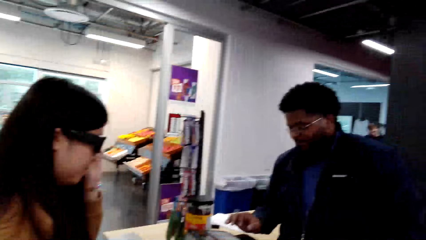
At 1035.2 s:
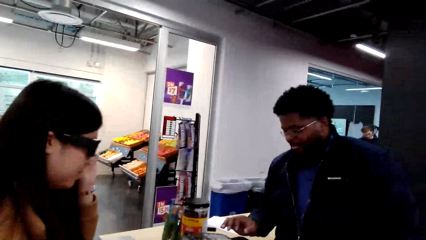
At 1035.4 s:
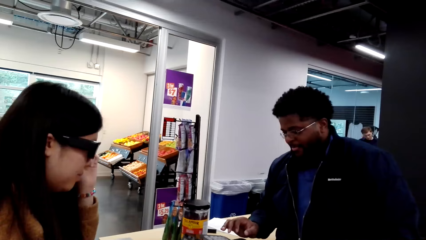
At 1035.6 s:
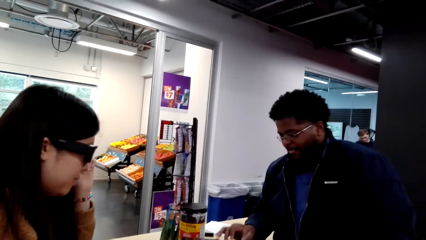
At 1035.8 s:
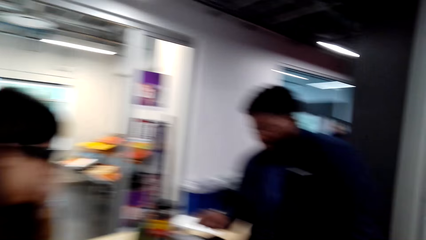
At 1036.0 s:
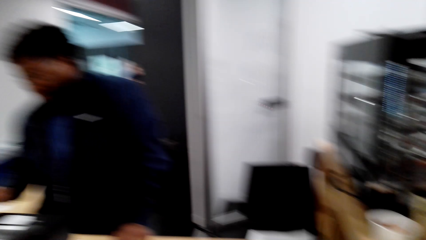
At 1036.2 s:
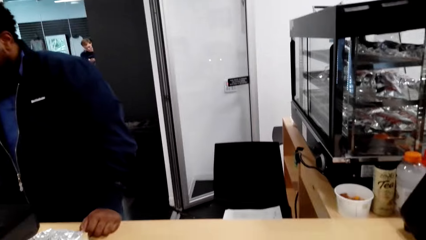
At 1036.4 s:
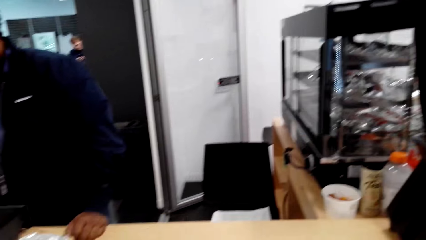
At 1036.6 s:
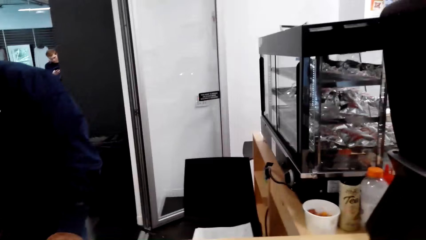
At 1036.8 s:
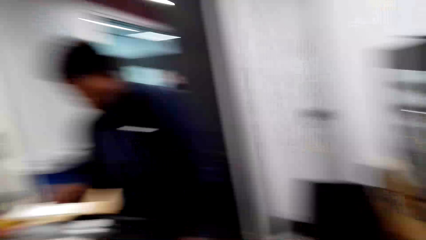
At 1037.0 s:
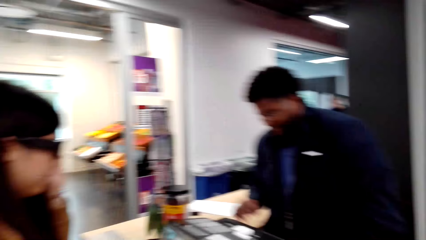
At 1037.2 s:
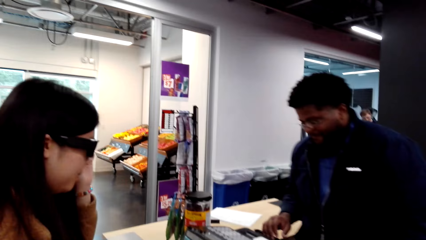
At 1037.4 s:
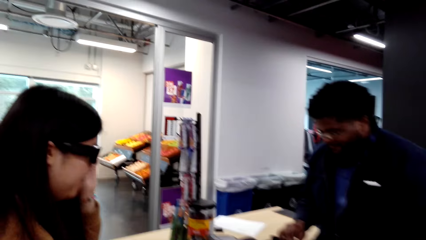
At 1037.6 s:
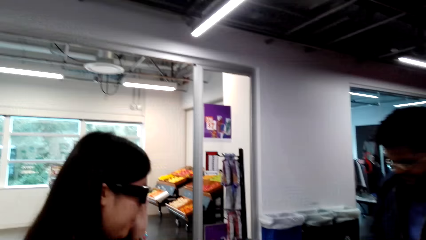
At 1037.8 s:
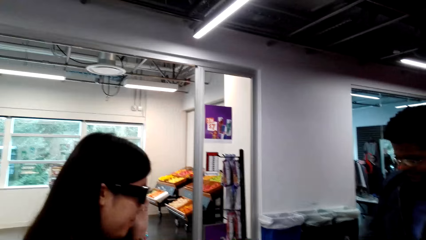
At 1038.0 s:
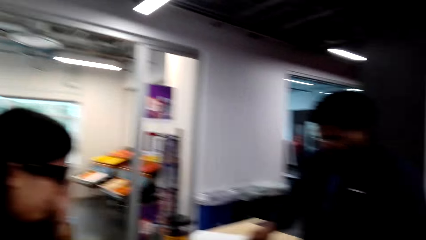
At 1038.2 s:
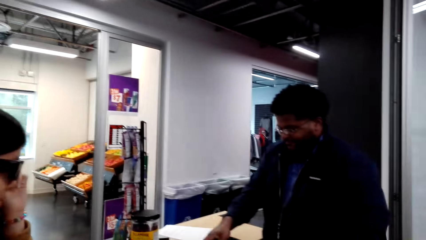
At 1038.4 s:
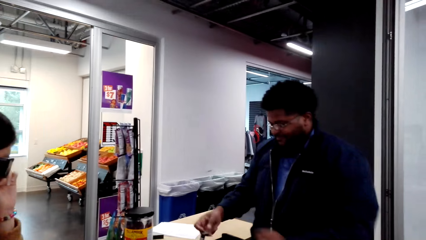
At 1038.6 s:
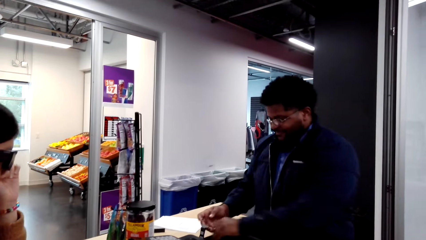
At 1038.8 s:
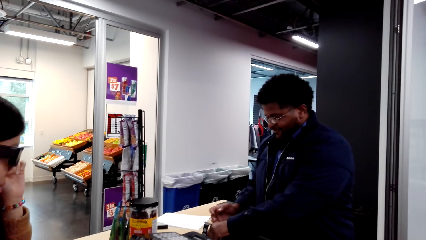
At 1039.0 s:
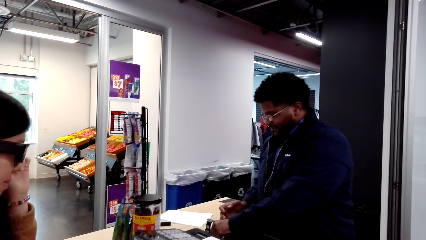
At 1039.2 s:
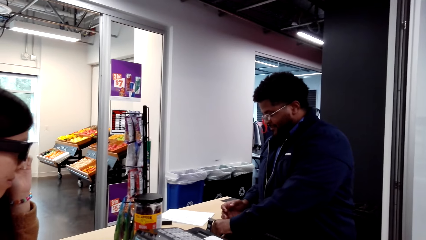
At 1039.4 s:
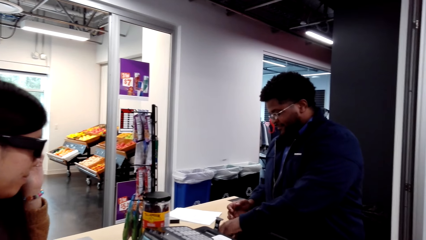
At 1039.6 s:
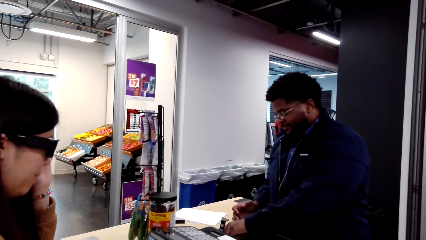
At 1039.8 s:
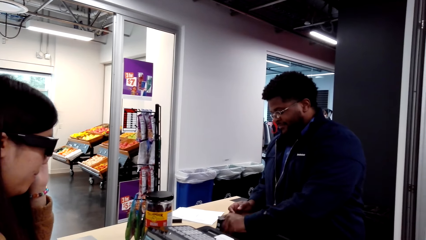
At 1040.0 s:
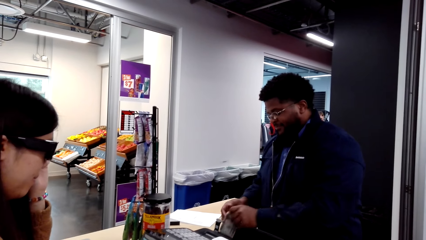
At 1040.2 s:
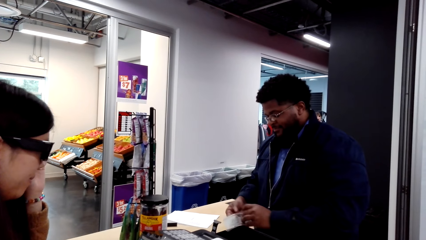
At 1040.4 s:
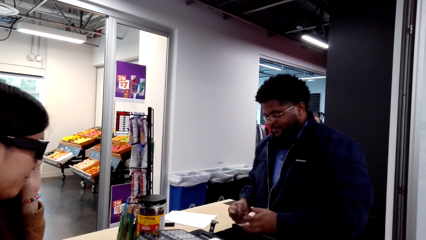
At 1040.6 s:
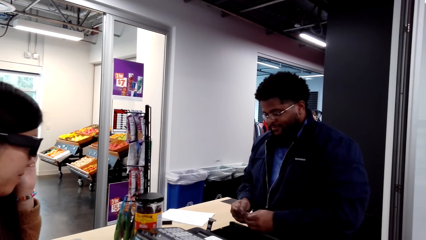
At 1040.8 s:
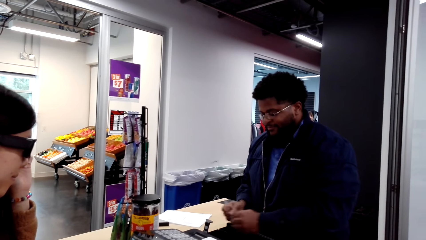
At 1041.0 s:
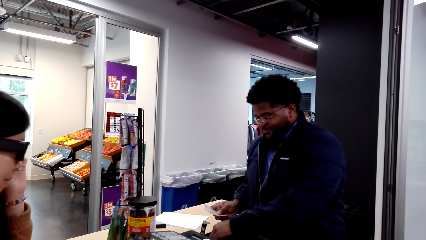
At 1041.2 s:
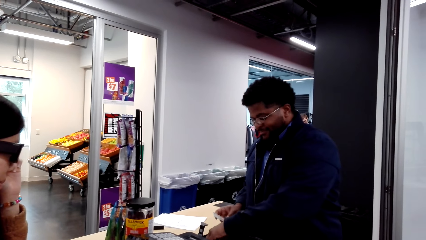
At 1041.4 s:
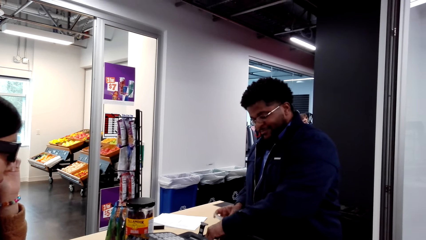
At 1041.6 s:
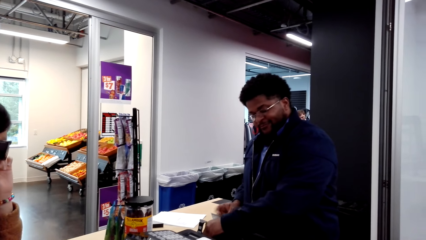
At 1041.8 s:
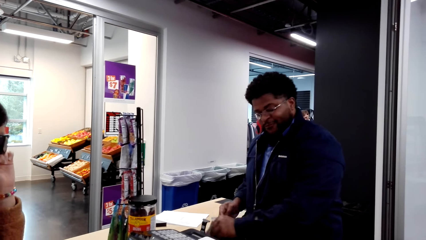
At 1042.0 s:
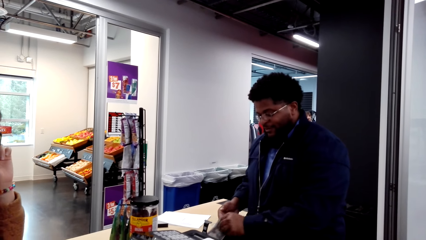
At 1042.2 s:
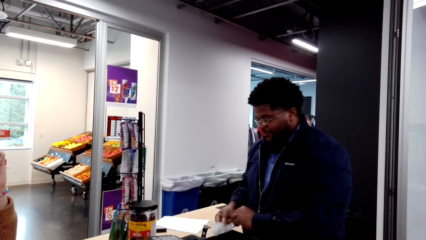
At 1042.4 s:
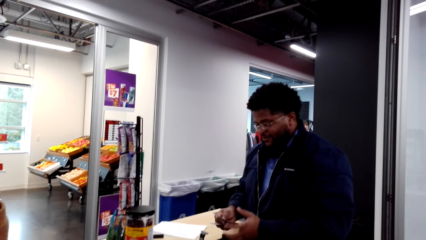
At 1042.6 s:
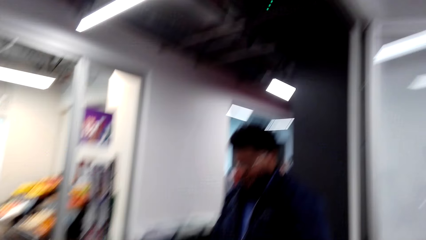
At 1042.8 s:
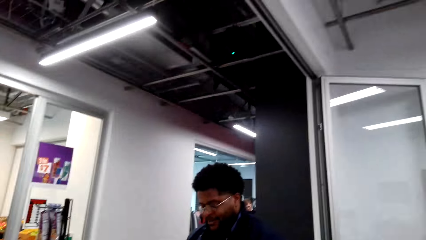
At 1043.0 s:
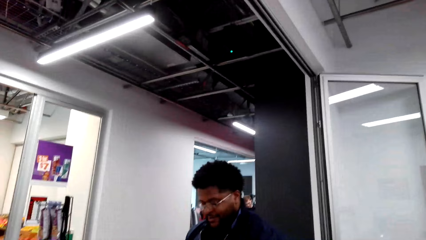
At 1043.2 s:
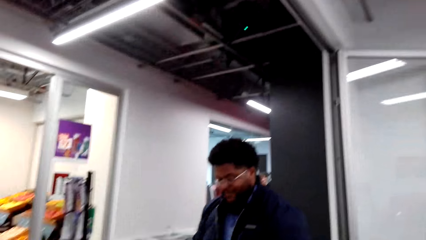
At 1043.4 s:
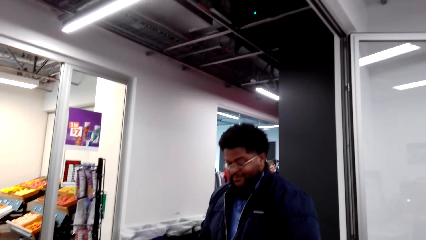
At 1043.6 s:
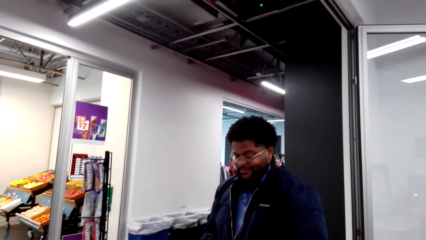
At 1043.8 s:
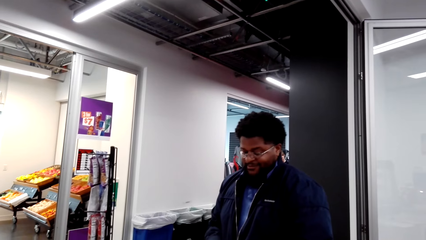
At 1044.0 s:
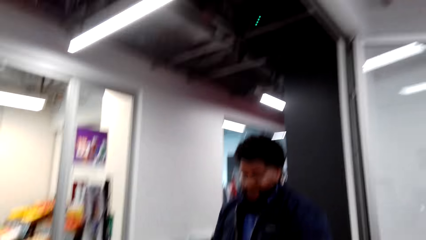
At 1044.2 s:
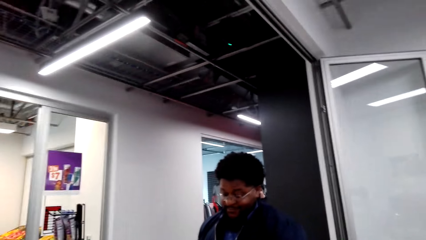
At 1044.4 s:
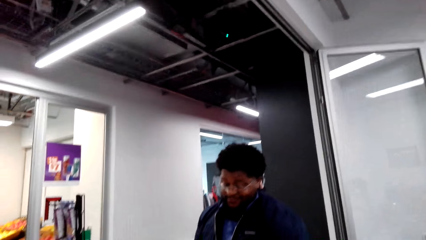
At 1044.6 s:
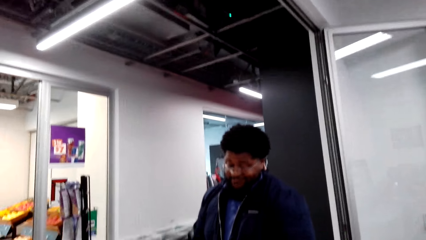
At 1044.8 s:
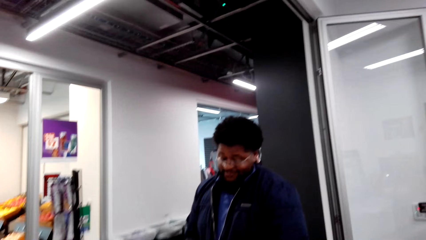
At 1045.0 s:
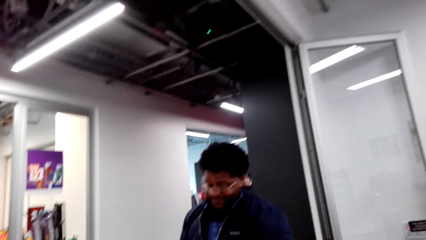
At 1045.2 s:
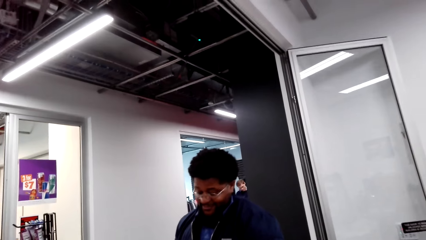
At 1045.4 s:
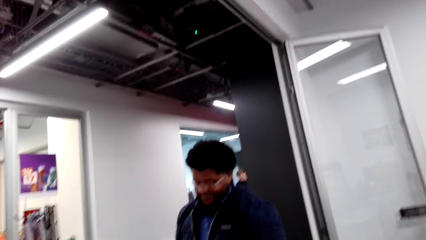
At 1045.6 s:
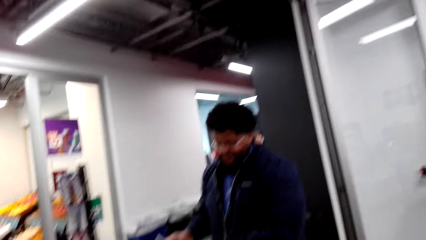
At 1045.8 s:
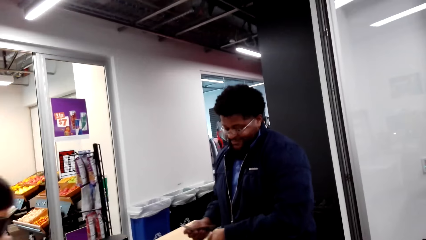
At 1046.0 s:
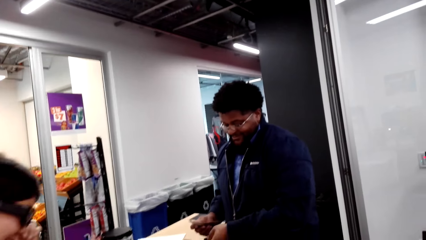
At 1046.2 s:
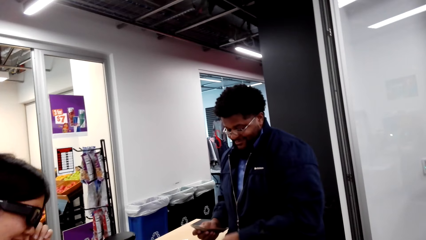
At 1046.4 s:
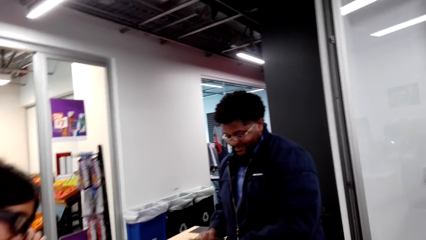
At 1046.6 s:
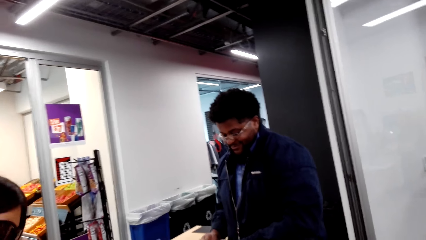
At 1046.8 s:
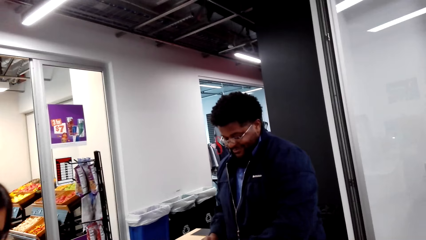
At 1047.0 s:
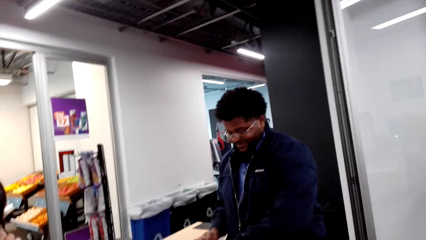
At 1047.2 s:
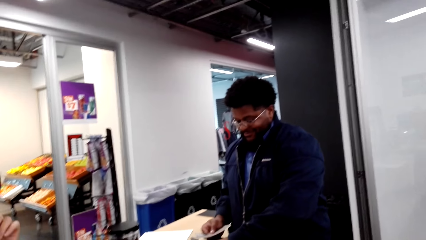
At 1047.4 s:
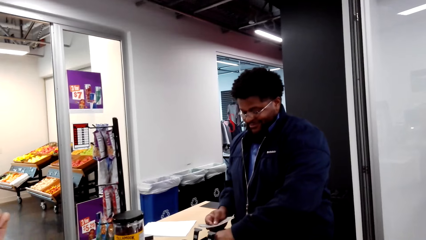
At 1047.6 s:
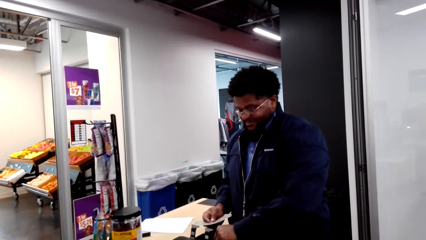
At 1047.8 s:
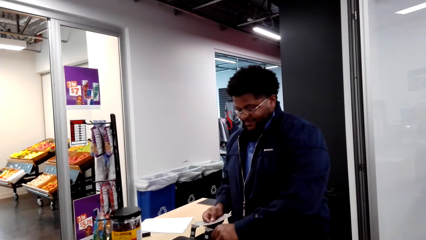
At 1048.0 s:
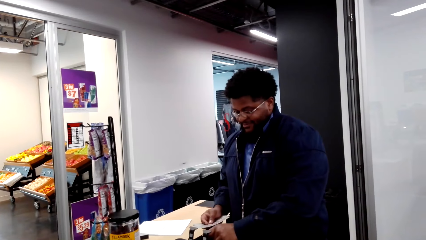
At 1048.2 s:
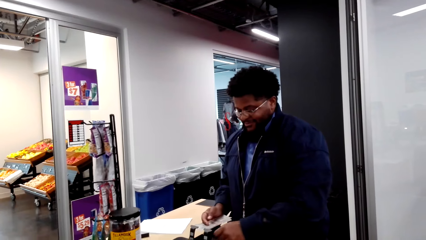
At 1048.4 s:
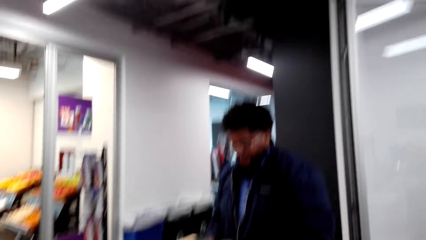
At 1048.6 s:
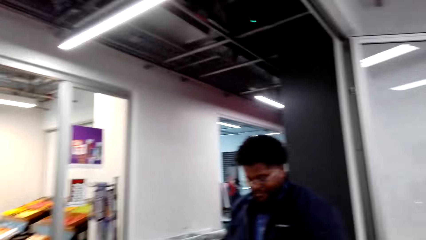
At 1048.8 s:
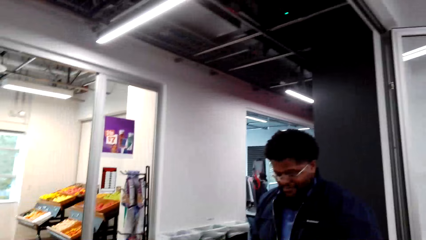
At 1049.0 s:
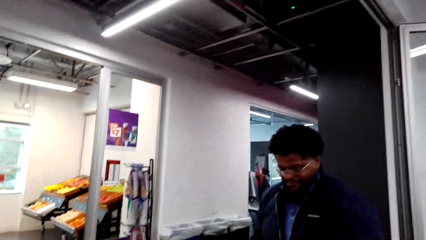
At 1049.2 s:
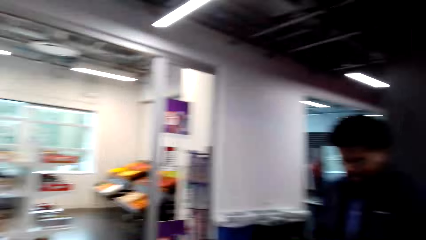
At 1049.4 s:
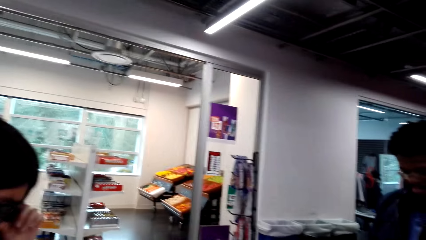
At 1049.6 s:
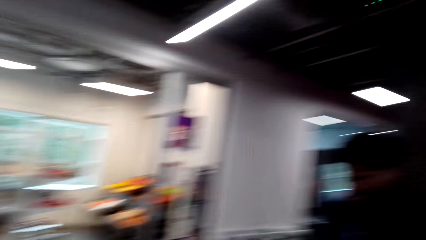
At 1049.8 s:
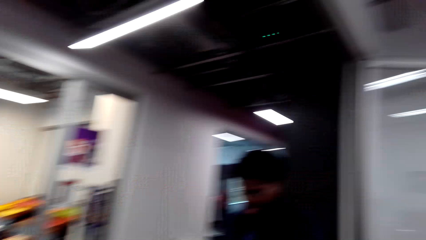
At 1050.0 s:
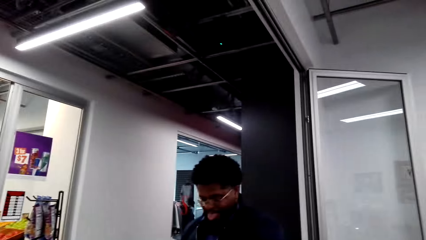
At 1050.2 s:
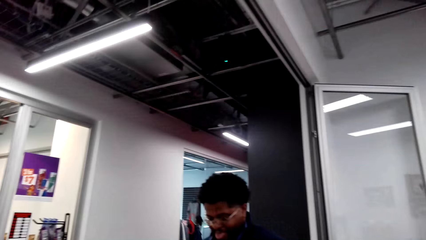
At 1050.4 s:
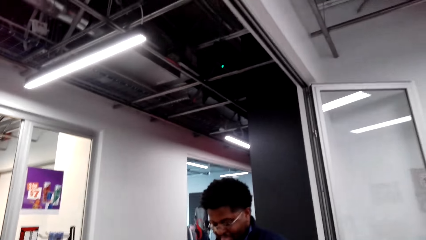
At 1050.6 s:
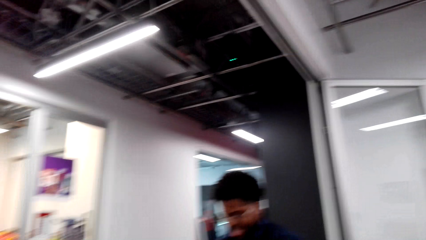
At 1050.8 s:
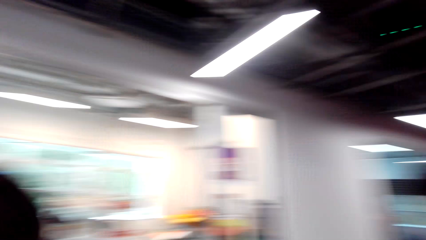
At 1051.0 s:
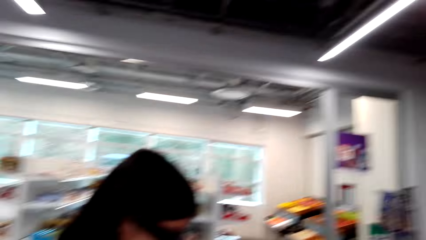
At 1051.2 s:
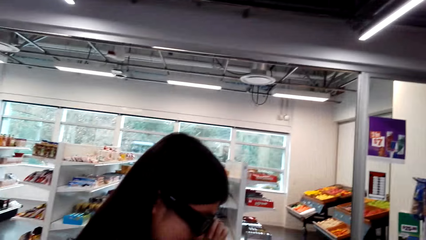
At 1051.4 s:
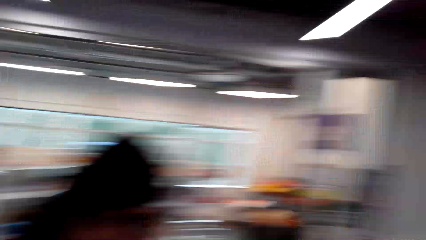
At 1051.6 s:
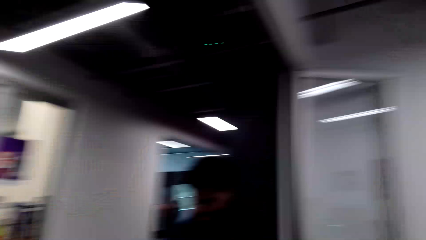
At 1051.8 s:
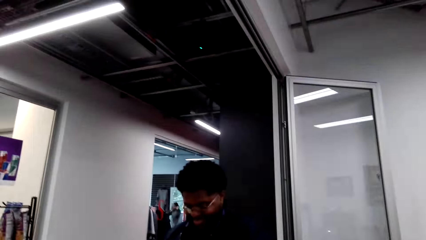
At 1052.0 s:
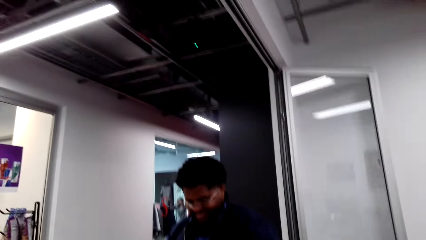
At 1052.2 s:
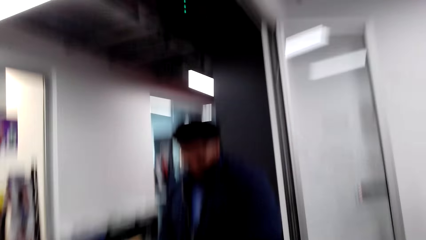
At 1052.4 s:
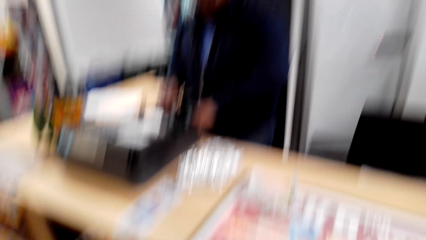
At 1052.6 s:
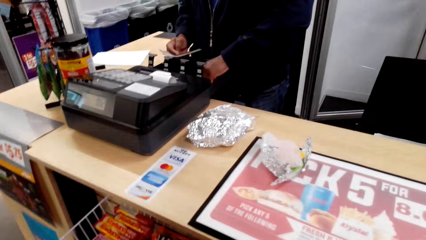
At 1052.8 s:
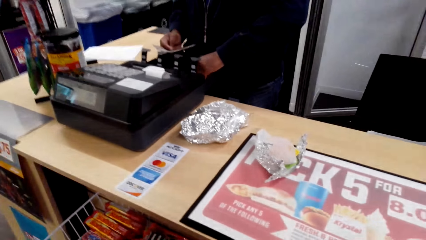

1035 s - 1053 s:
The cashier presses the cashier machine. The camera wearer looks around. They talk with the cashier. The cashier operates the teller machine. The camera wearer breathes heavily. The cashier talks with the camera wearer and holds the money. The camera wearer laughs. The cashier talks with the camera wearer and holds the money again. The camera wearer looks around the supermarket.
